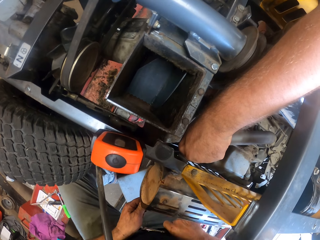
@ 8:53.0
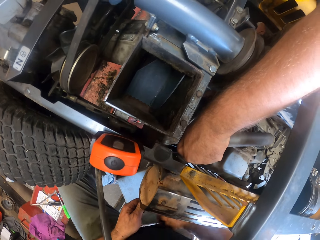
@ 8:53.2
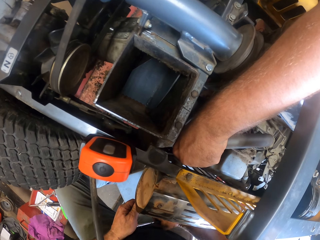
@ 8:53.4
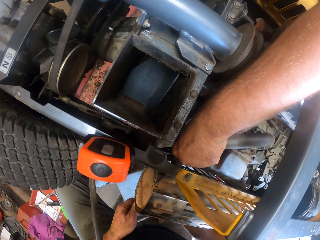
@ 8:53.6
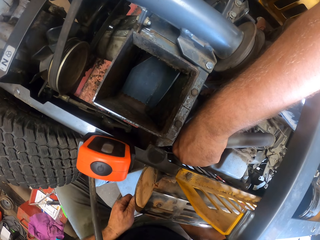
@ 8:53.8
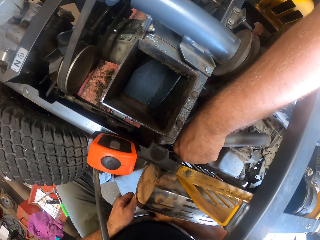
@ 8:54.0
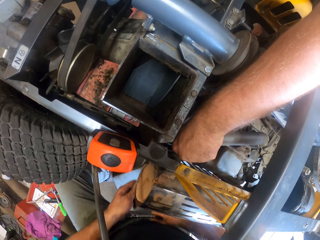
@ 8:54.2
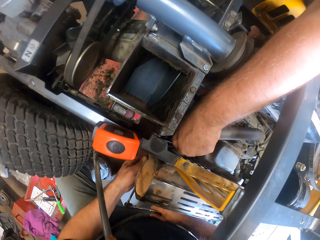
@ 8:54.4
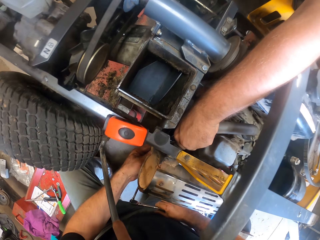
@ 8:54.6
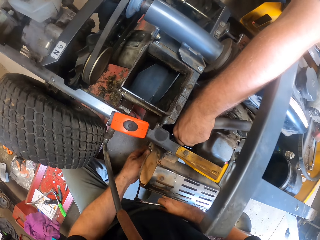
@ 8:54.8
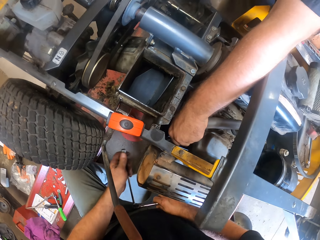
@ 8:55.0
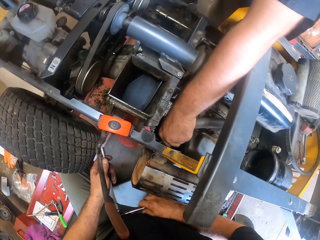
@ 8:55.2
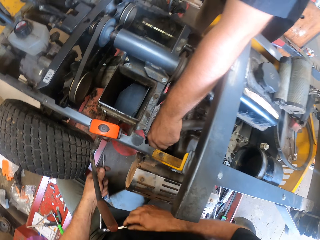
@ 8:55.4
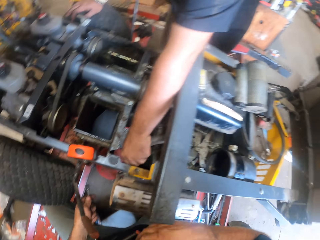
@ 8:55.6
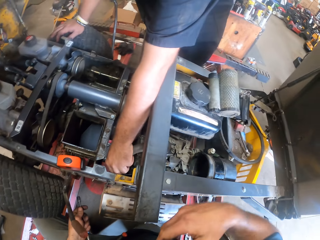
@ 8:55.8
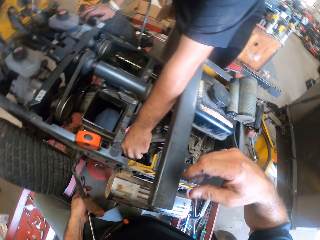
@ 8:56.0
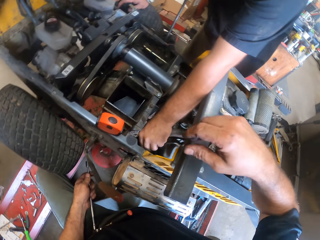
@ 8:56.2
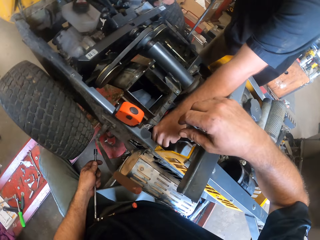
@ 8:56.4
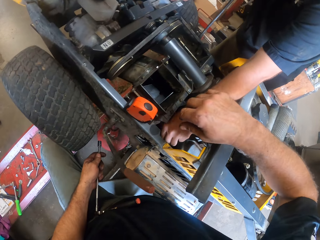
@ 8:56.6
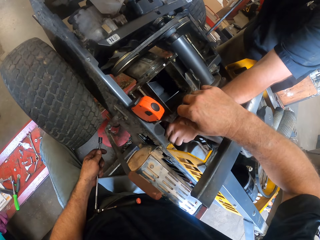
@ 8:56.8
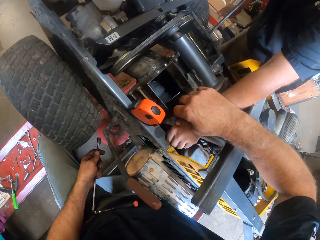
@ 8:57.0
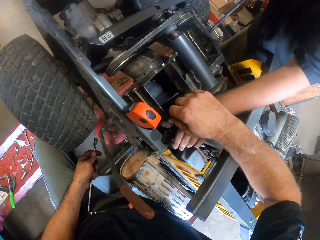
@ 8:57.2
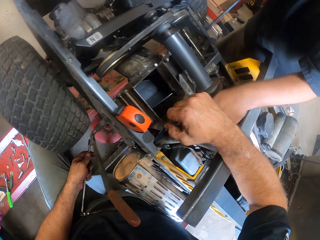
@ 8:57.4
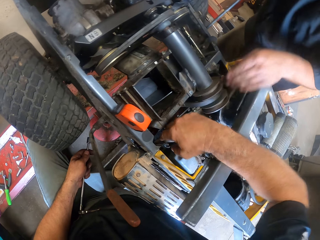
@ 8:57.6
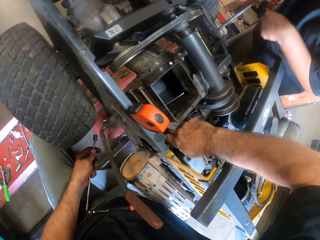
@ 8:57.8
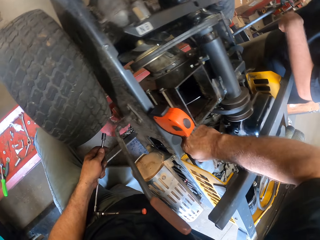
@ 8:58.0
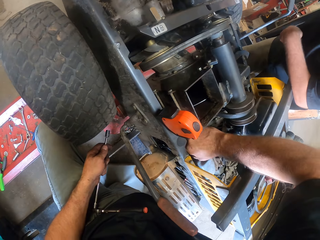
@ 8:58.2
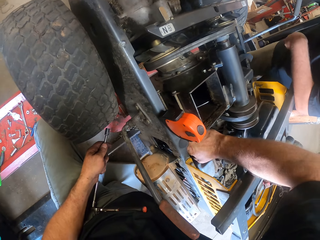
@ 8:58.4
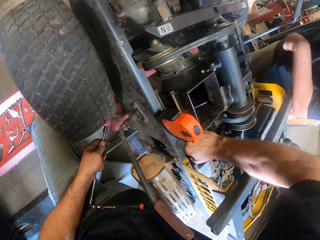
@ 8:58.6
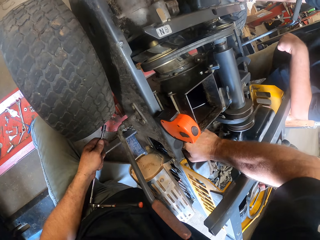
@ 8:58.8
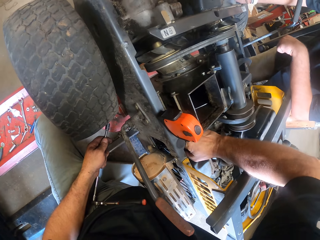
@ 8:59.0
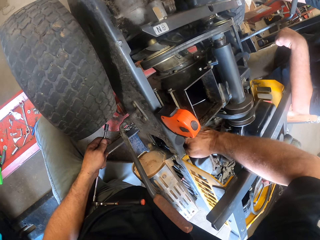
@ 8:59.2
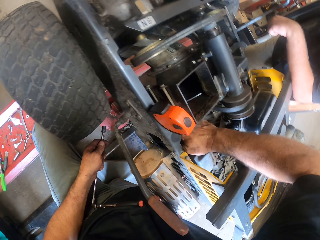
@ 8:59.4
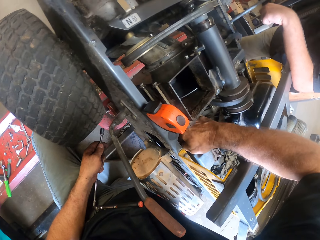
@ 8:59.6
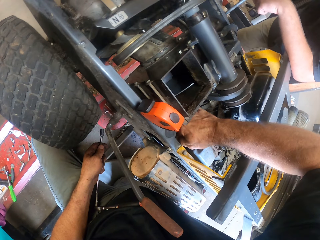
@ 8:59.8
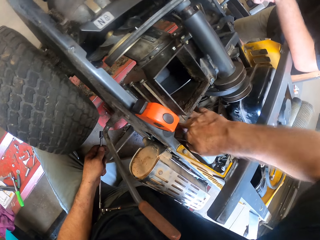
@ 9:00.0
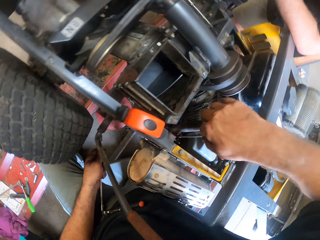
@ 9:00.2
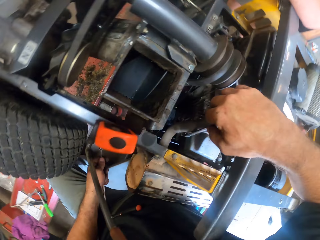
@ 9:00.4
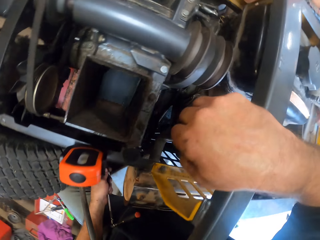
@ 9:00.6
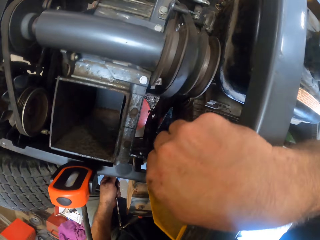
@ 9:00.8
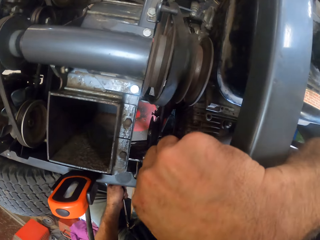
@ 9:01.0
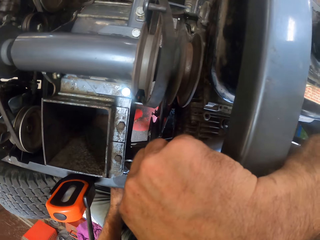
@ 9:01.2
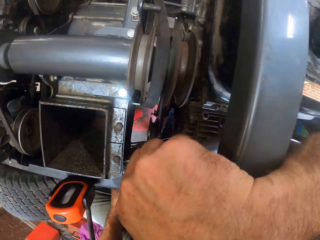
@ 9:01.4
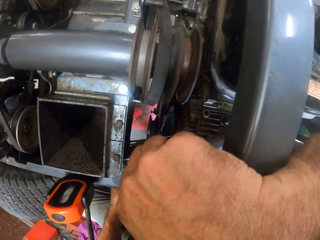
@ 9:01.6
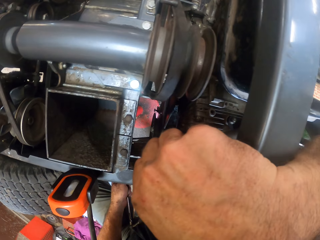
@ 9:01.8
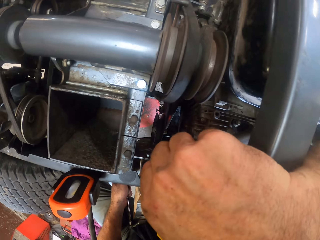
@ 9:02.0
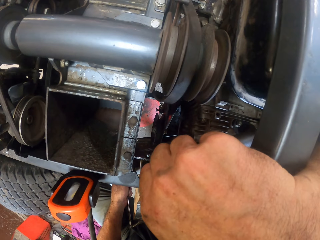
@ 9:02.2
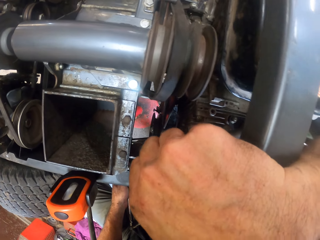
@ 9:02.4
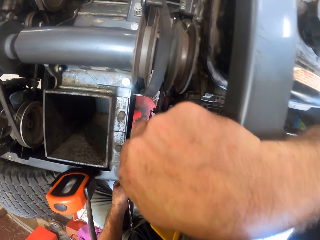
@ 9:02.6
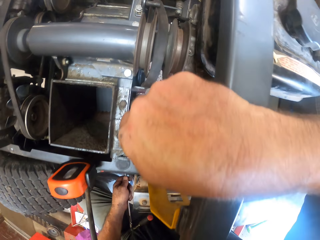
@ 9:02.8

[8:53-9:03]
The camera wearer removes the spanner from the lawn mower.

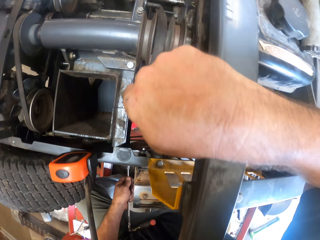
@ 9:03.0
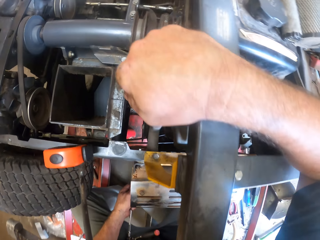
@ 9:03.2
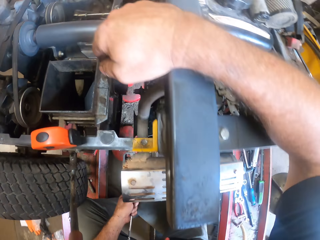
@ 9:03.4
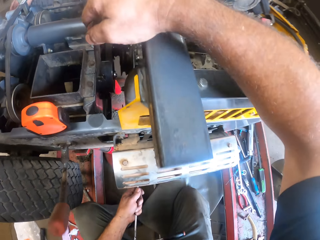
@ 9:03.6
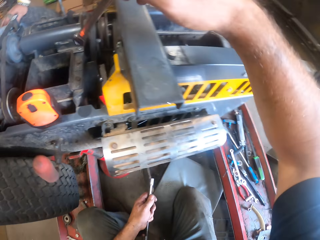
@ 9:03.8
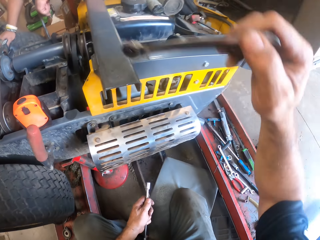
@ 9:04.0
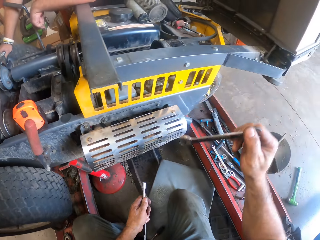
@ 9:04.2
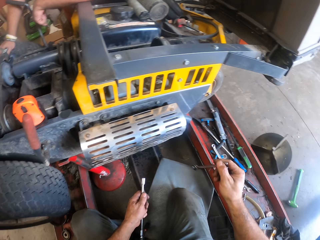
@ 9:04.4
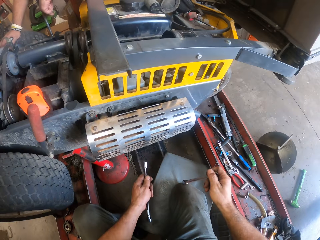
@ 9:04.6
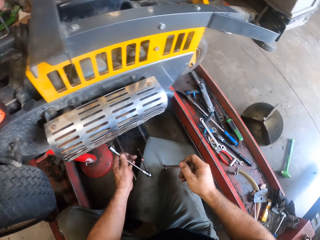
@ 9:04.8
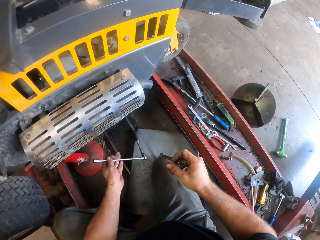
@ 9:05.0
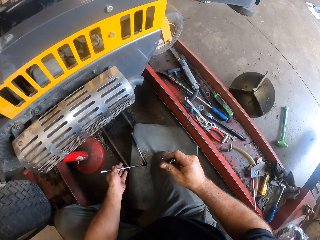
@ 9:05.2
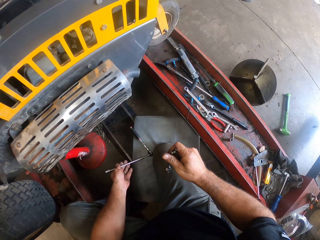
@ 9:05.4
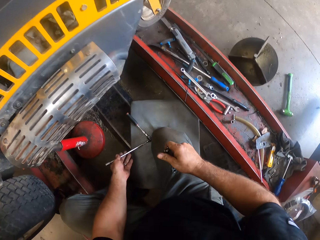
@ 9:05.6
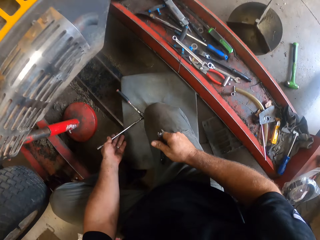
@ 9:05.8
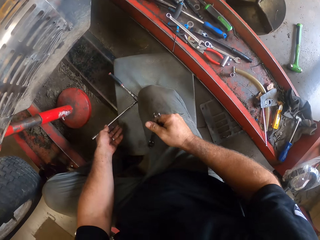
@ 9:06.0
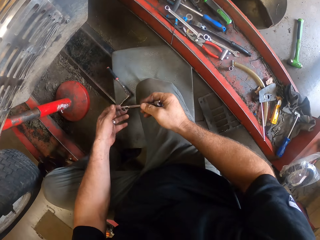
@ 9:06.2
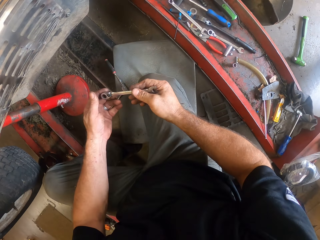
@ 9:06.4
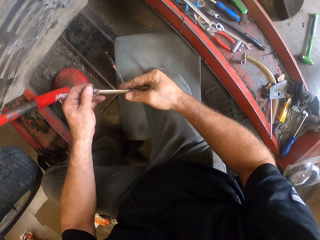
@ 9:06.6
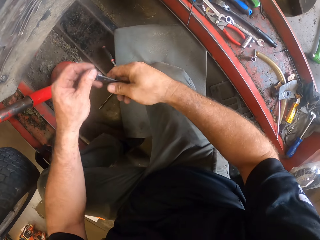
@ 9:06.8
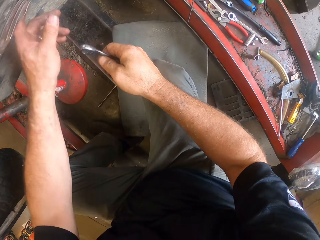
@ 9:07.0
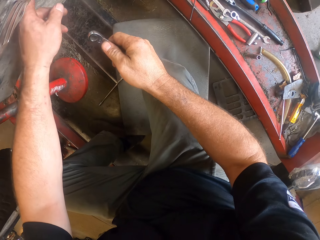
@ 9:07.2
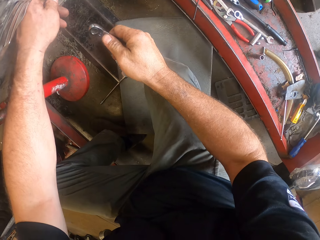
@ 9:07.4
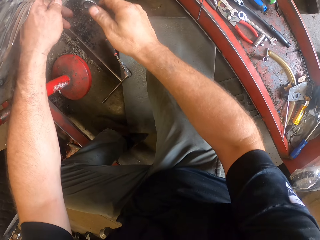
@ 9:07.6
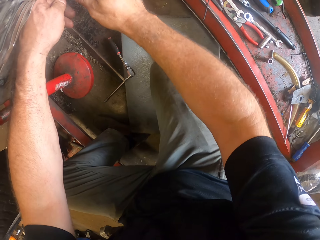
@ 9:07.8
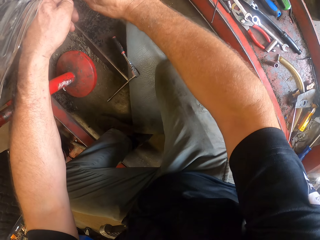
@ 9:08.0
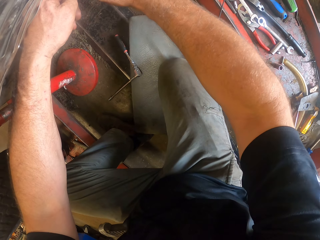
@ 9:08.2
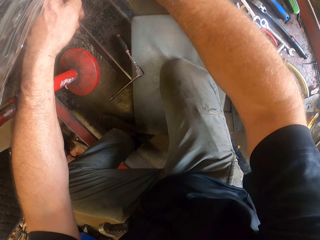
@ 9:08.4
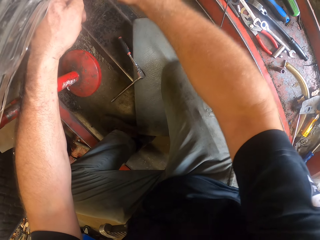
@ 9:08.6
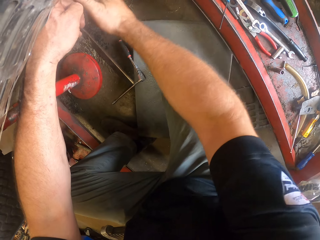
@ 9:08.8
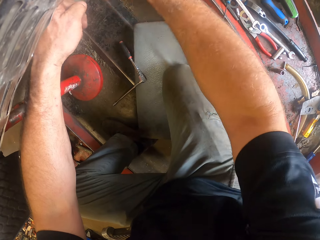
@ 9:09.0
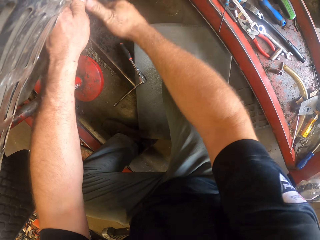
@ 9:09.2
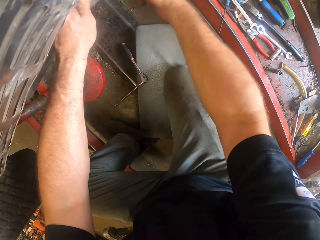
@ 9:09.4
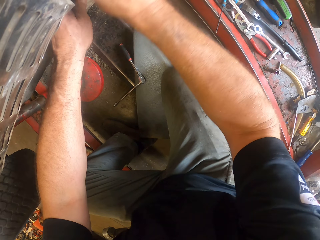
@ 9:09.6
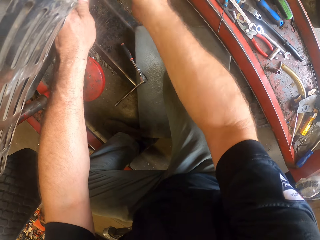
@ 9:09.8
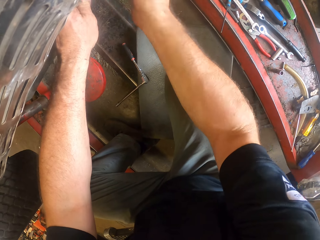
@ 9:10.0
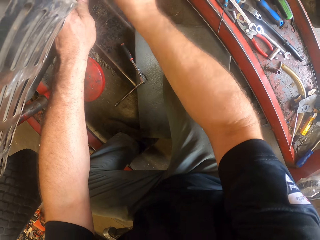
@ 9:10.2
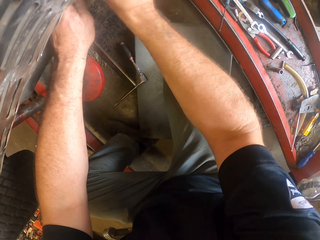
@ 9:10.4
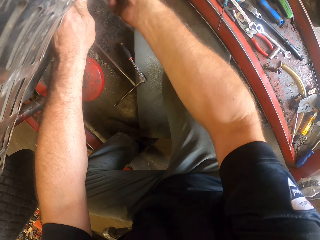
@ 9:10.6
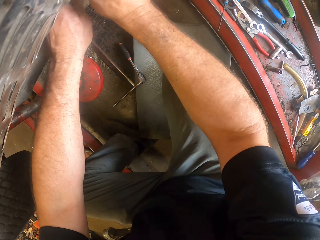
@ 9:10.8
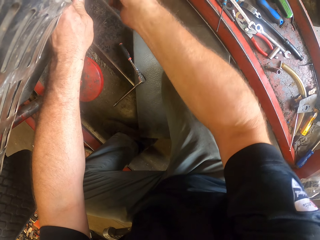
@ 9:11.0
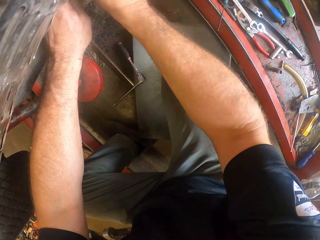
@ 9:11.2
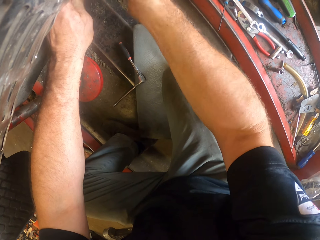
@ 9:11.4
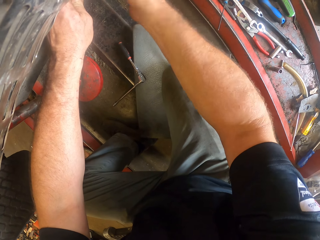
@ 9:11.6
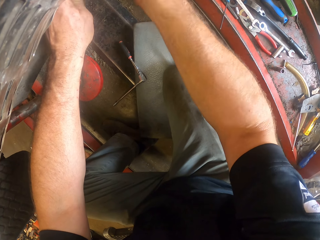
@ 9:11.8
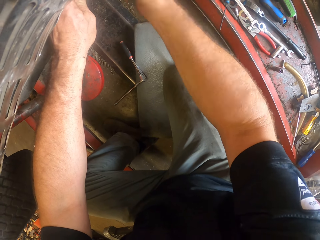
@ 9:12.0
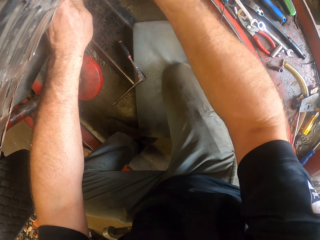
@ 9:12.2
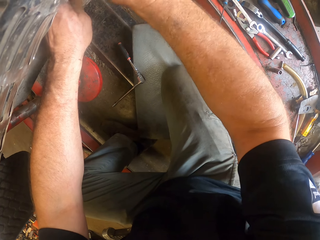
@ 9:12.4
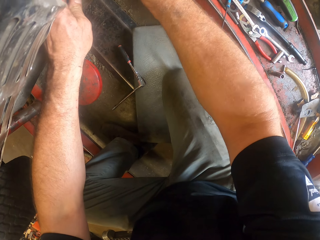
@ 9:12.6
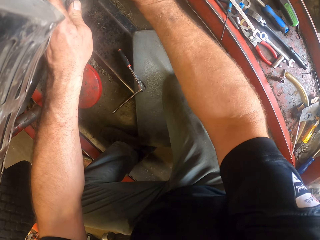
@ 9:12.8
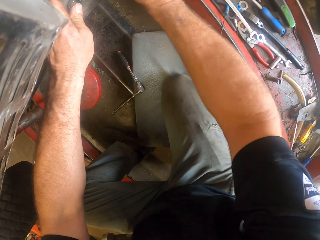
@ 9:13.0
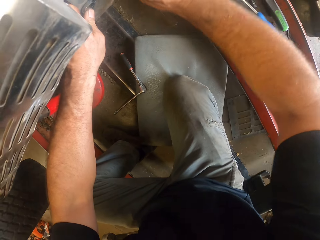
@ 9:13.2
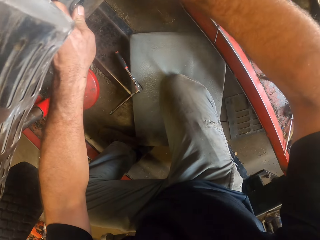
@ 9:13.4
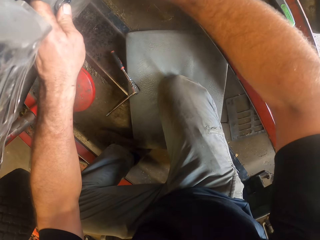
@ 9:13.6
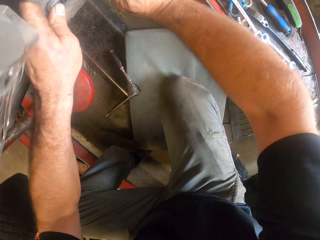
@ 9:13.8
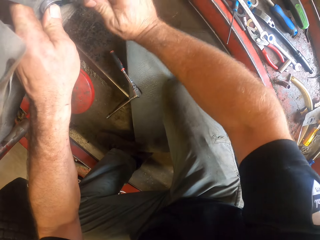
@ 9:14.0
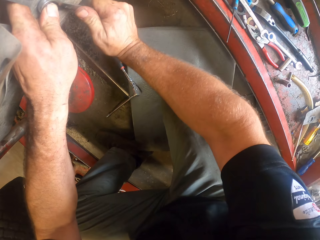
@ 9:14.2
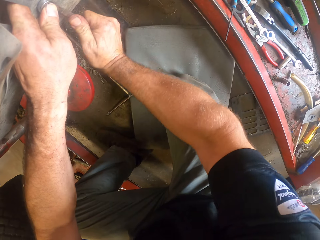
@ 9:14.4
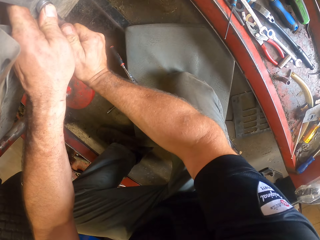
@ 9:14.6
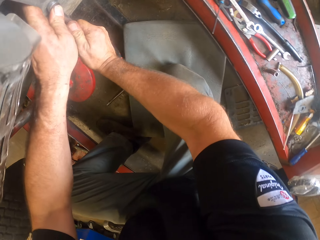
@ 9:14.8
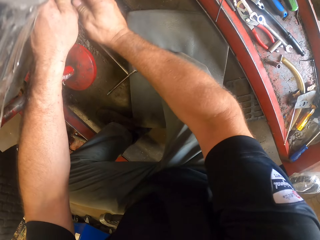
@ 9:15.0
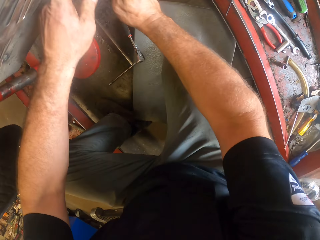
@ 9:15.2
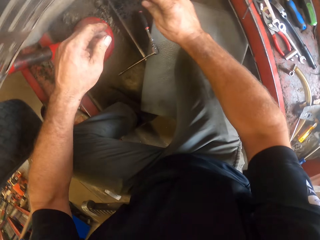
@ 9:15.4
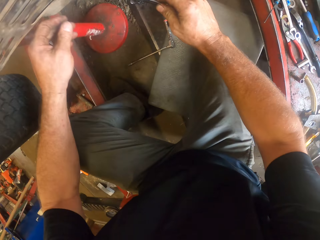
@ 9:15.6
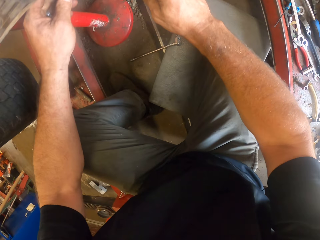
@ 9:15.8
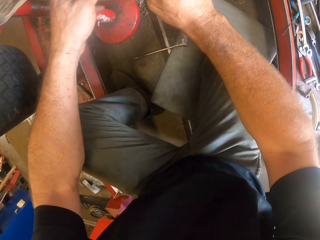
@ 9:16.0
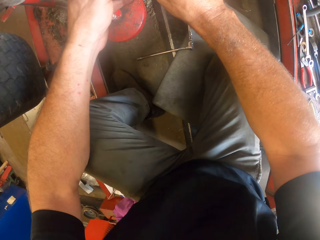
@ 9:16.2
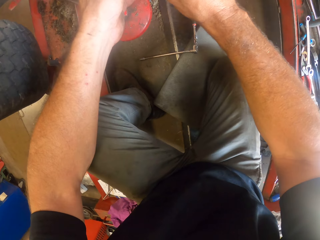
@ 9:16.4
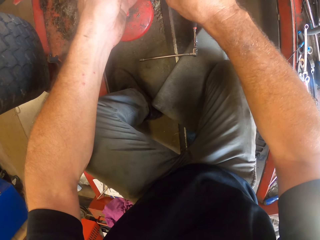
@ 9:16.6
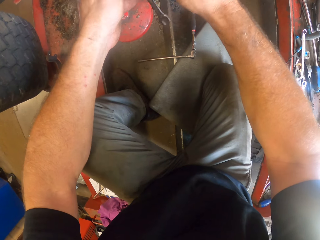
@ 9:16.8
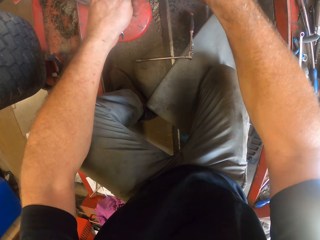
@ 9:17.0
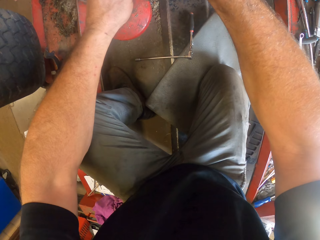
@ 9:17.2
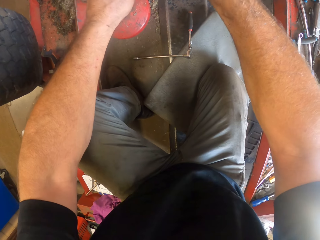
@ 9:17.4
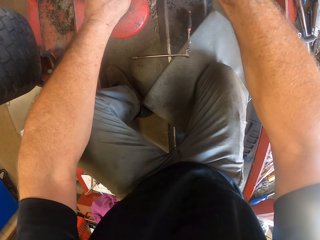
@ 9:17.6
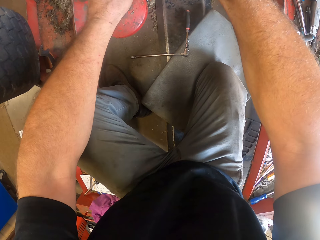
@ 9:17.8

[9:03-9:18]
The camera wearer drops the plug spanner on the floor with his left hand. He fixes the lawn mower. He tightens the nut on the lawn mower with the spanner.
